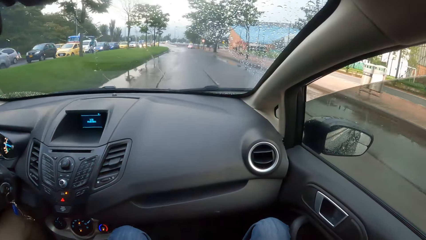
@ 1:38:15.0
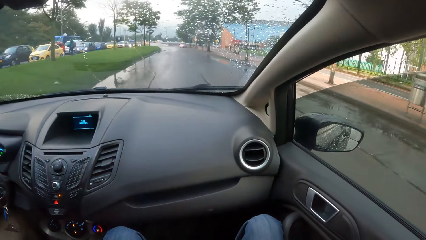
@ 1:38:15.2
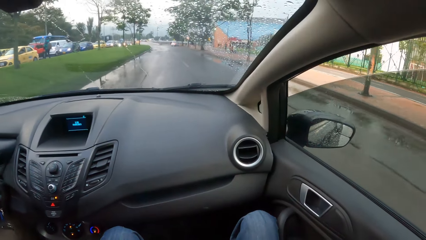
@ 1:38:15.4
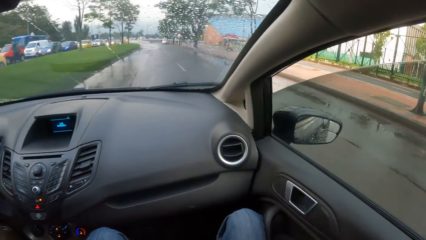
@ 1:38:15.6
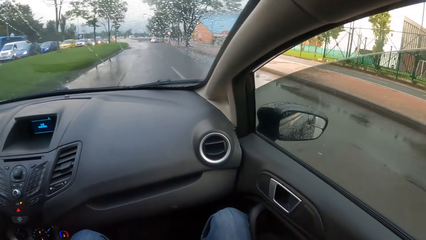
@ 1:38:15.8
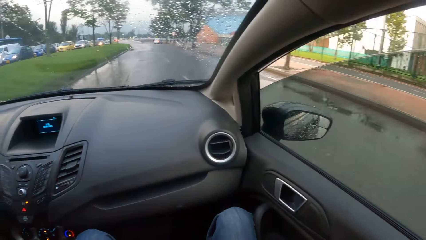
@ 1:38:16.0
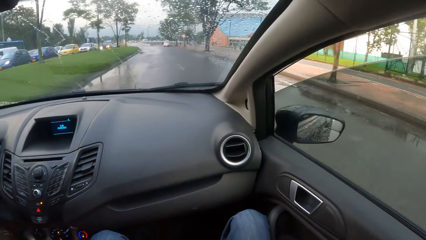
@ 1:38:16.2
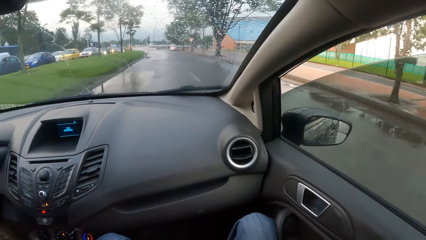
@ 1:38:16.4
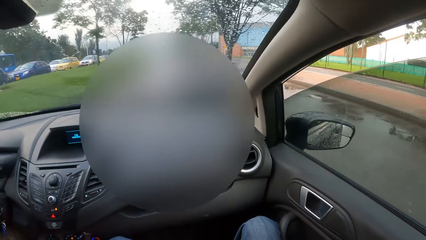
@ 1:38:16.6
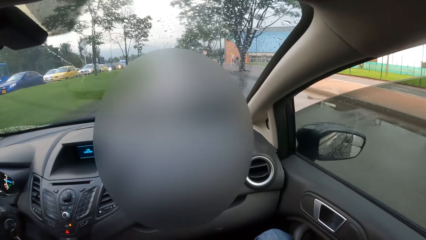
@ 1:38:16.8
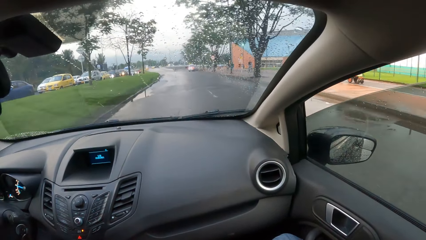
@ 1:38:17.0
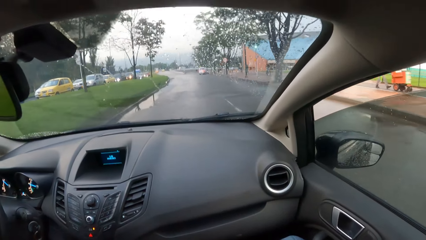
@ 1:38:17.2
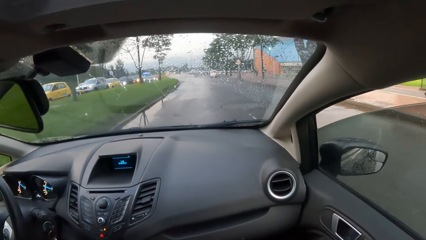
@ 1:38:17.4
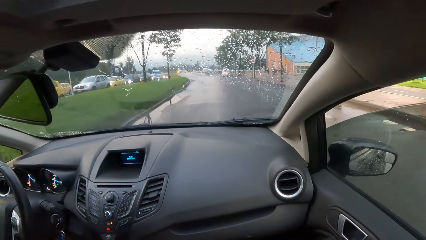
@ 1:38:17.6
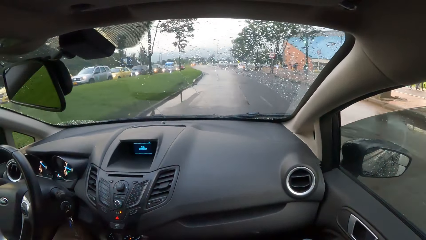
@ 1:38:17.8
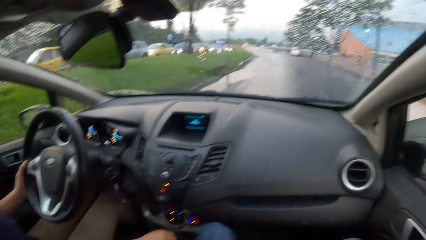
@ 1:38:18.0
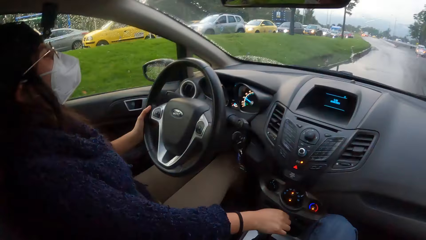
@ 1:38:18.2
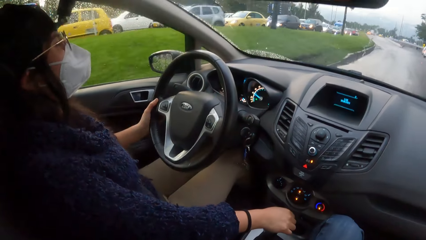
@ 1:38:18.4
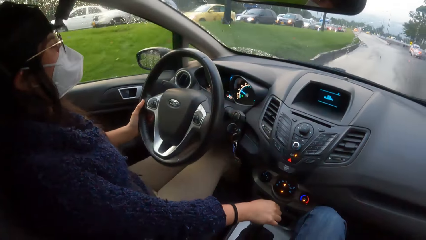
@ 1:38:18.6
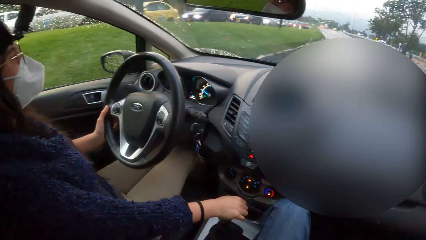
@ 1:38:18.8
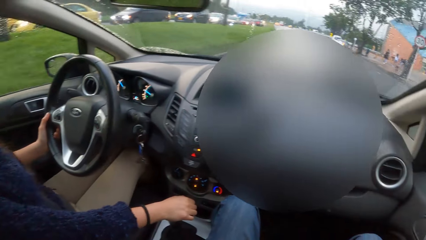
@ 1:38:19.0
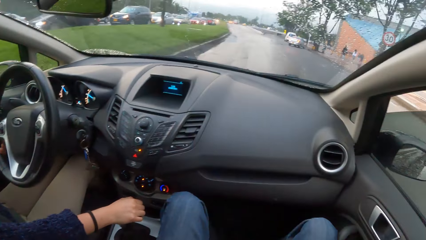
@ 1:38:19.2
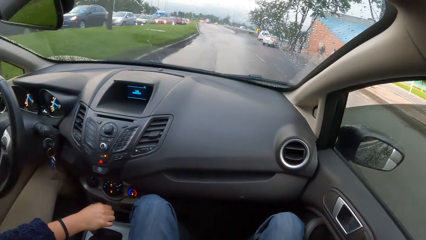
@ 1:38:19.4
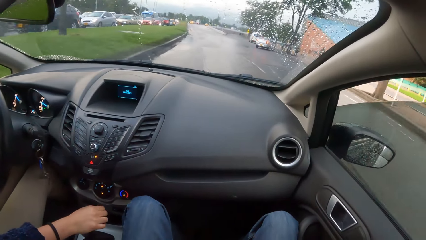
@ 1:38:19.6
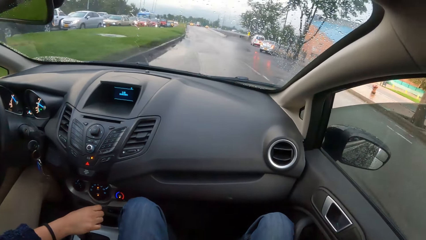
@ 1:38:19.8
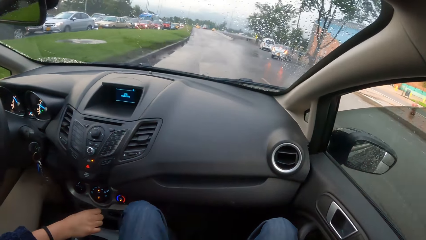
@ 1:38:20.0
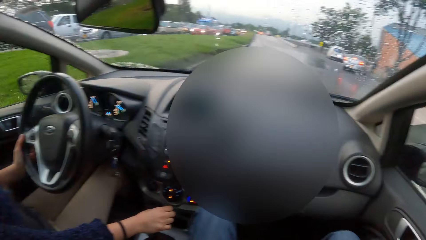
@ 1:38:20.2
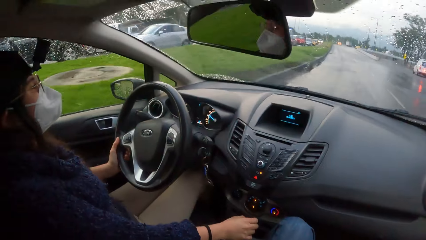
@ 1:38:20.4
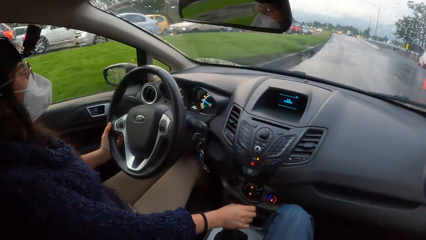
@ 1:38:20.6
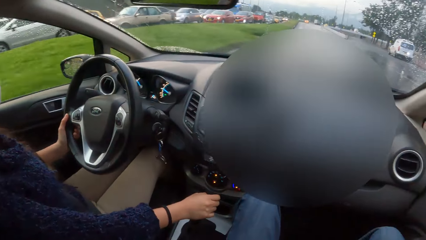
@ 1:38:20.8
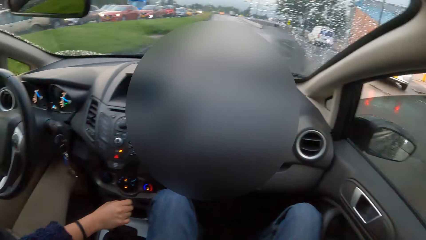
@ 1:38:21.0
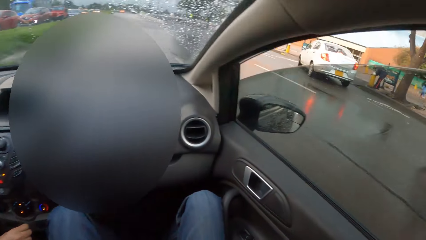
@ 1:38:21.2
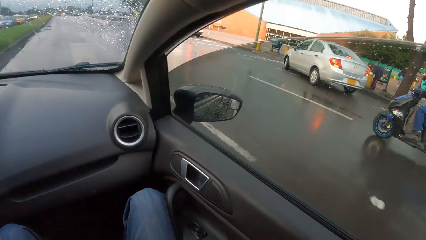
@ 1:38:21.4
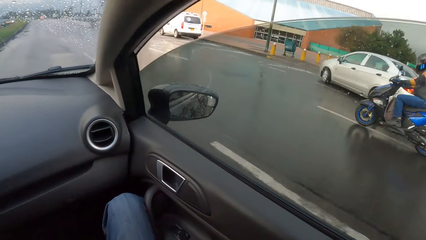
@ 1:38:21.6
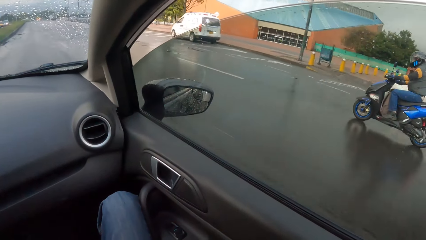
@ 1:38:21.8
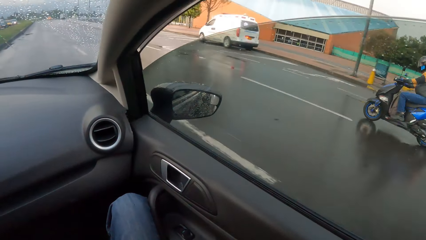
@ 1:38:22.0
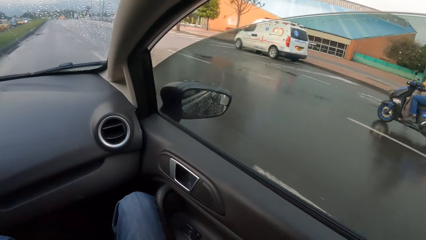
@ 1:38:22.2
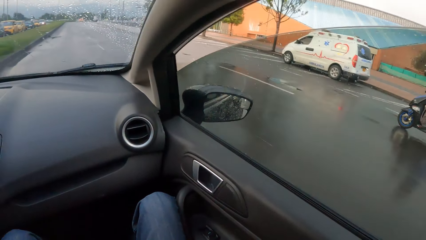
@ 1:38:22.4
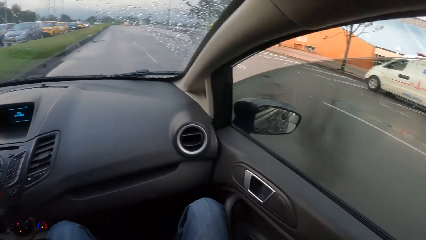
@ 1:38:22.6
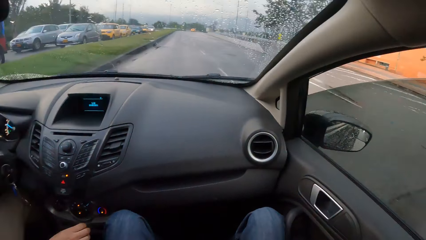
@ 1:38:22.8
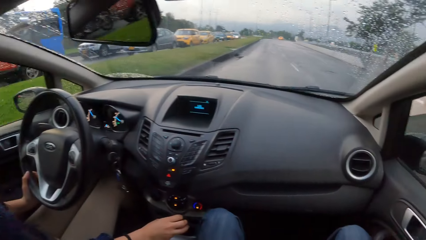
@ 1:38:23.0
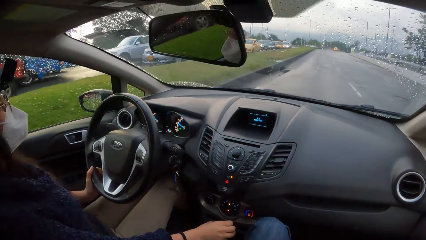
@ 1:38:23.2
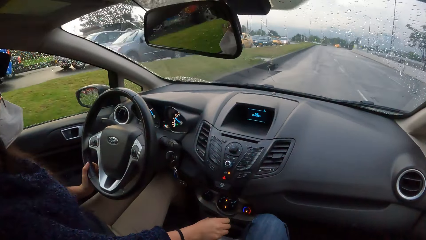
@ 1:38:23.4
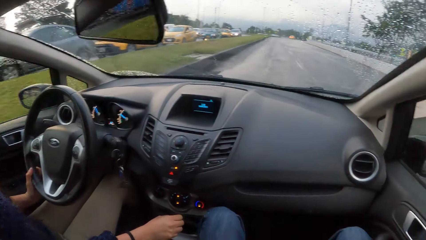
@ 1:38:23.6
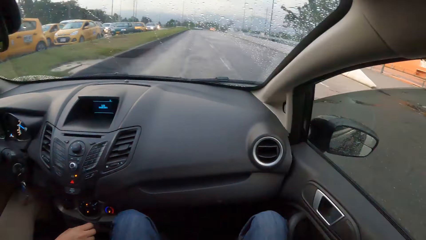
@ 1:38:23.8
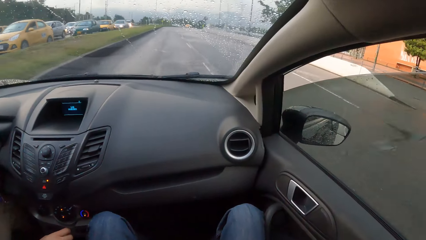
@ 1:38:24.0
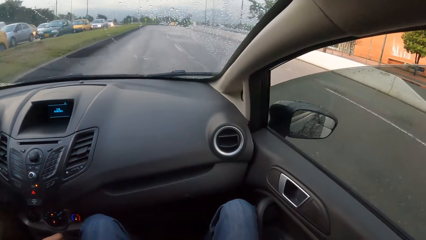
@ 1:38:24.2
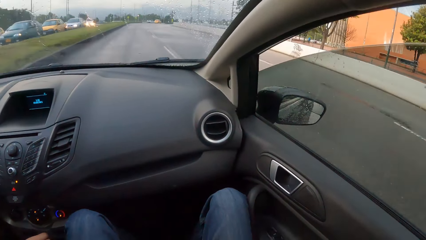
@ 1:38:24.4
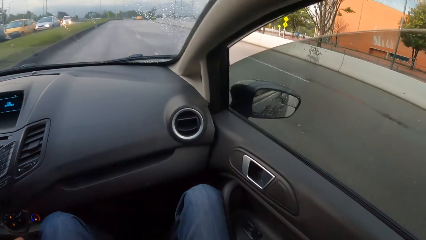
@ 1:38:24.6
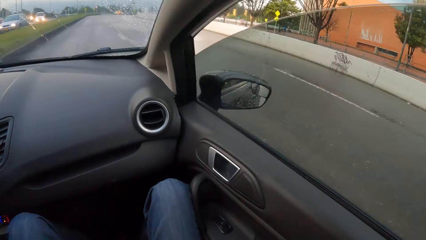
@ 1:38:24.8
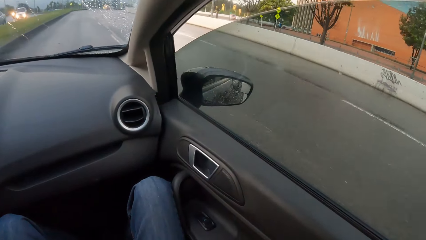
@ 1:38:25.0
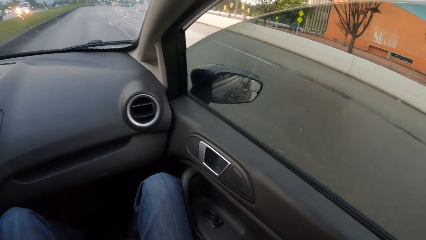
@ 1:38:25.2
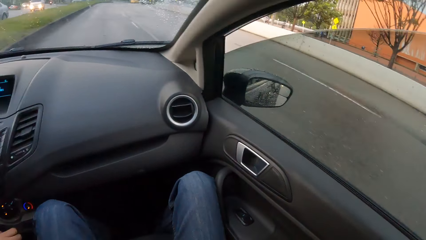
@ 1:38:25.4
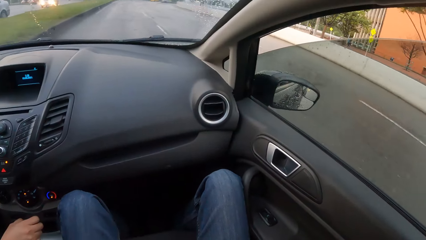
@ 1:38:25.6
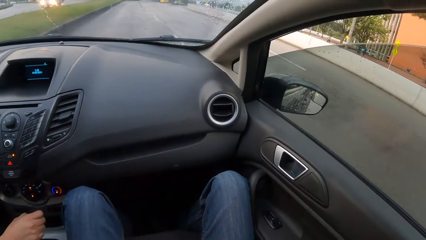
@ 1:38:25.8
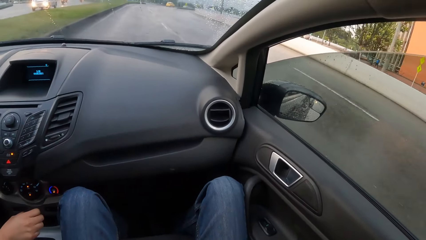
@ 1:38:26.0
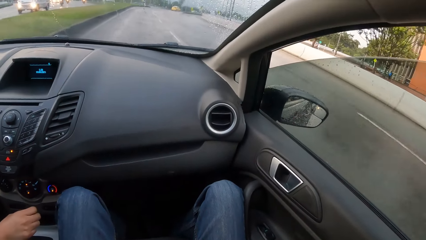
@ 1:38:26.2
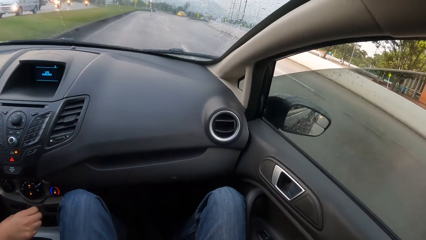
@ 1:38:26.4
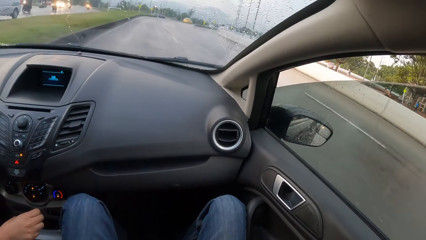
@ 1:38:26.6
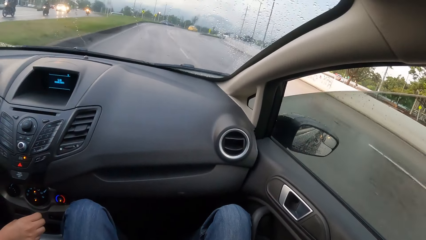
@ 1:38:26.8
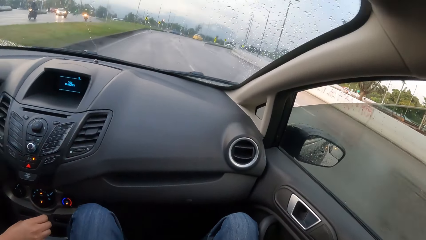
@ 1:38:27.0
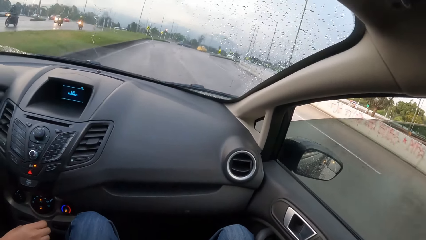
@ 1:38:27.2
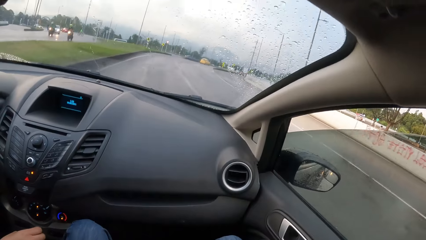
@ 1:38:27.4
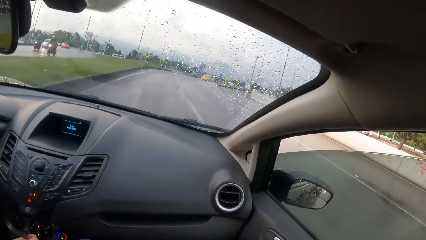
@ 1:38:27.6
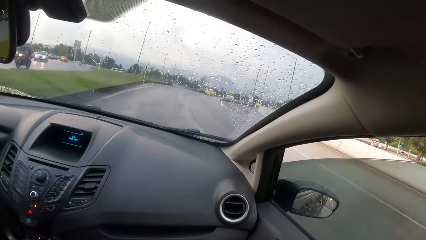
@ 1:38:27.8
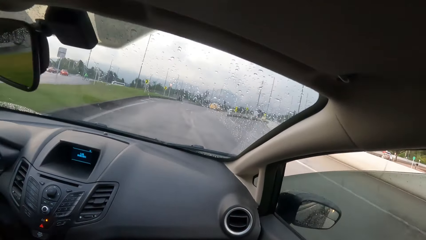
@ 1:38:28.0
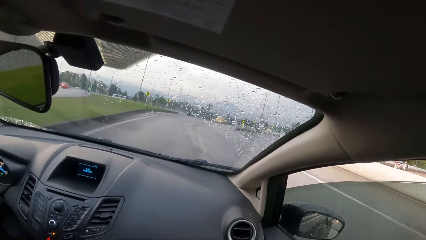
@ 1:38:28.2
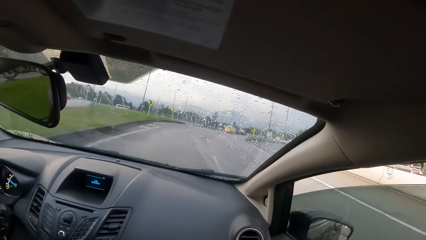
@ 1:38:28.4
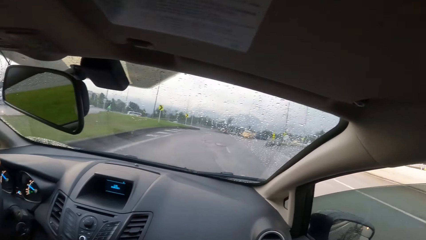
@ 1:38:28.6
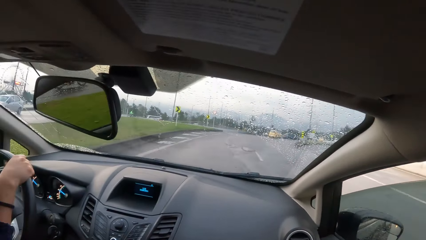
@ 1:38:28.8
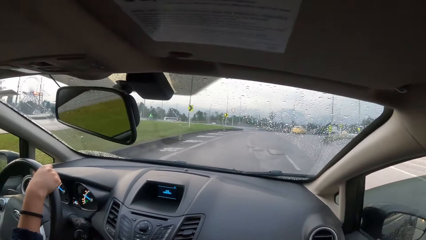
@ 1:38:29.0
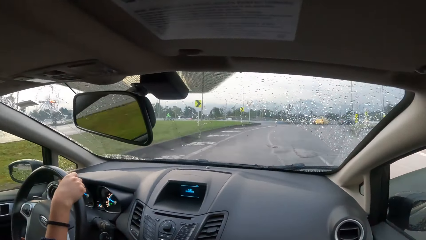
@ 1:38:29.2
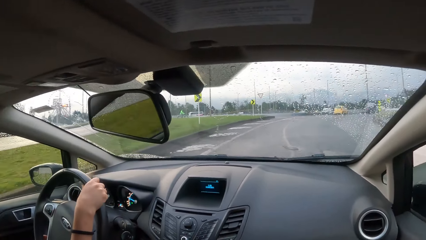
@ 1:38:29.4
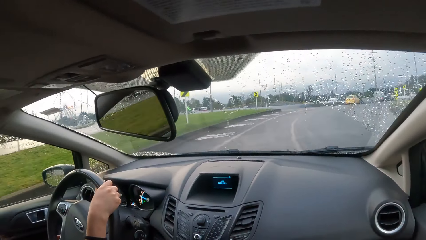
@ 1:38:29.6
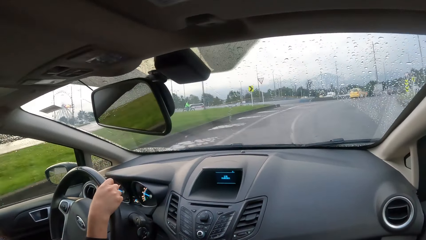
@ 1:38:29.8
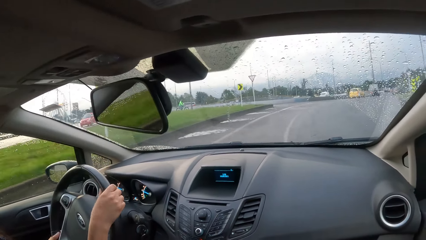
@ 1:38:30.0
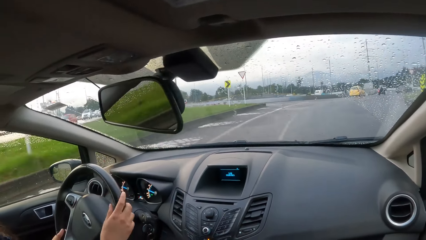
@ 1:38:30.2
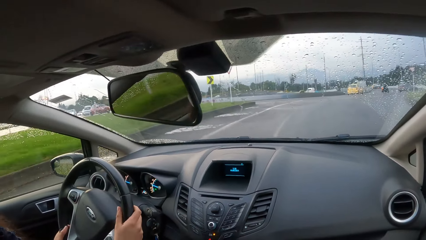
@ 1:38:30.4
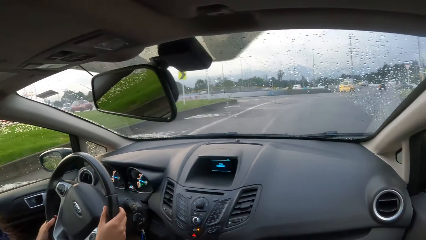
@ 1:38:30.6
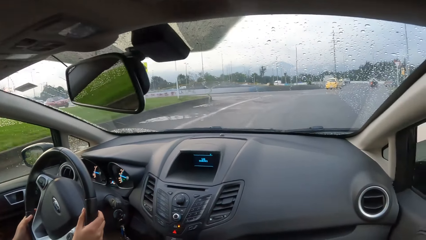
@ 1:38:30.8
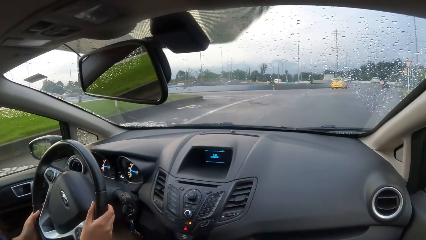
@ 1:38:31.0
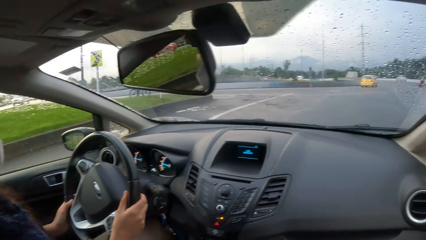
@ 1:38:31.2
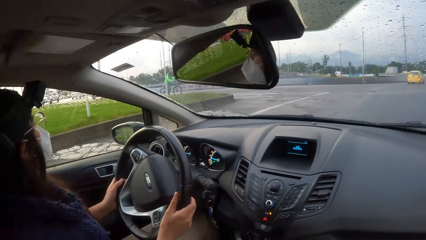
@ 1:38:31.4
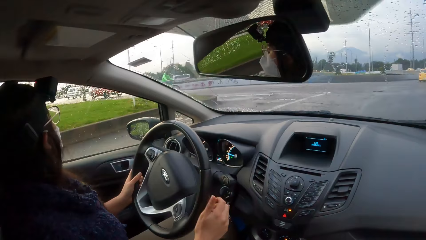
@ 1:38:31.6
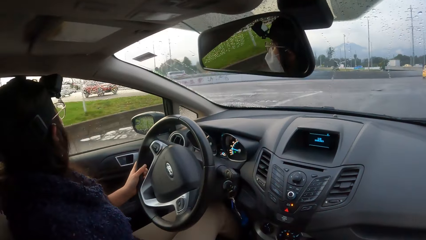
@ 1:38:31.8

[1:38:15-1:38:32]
The camera wearer looks outside.
